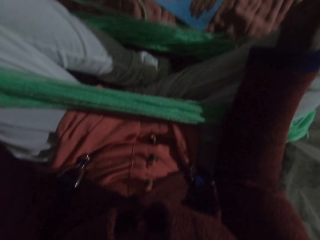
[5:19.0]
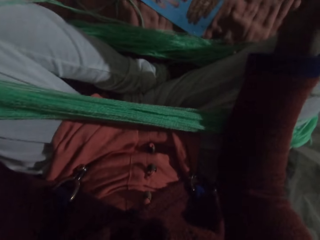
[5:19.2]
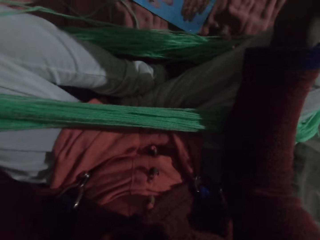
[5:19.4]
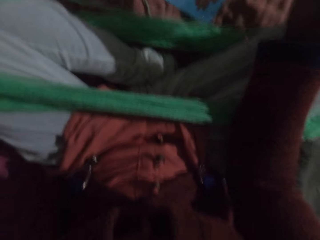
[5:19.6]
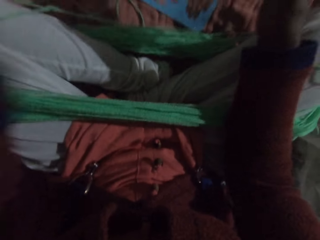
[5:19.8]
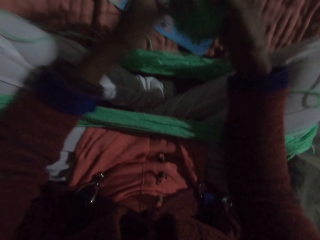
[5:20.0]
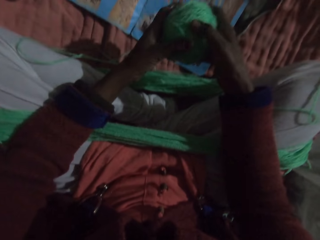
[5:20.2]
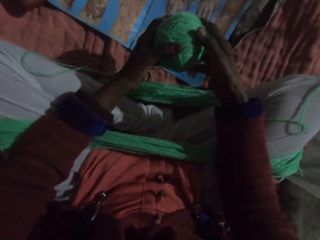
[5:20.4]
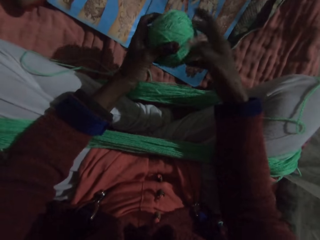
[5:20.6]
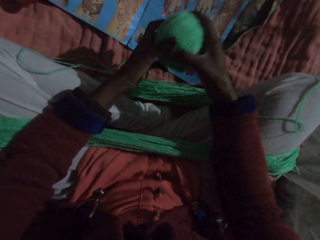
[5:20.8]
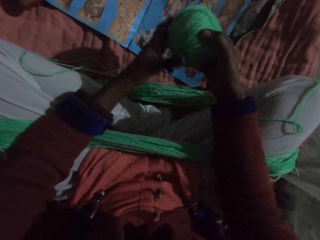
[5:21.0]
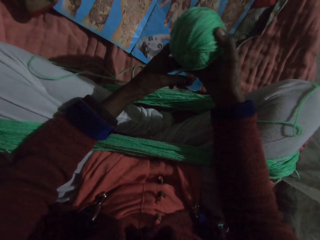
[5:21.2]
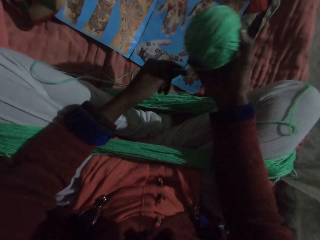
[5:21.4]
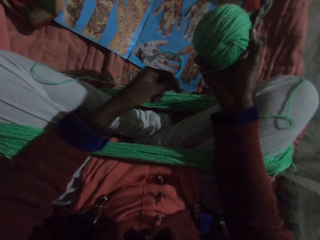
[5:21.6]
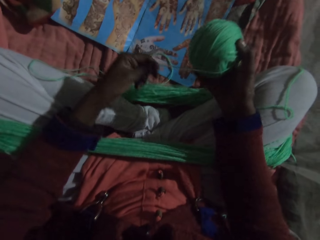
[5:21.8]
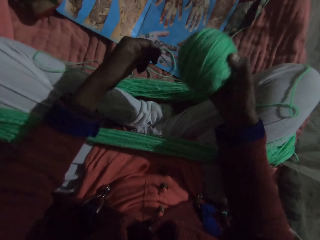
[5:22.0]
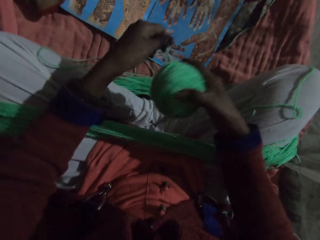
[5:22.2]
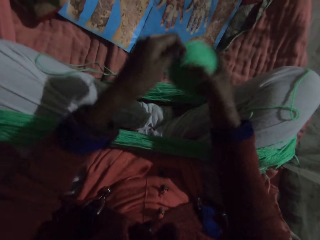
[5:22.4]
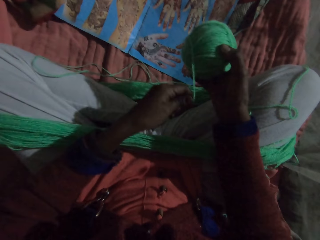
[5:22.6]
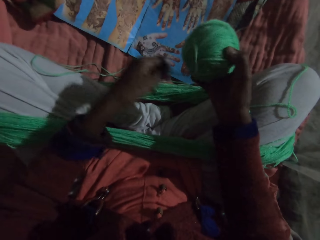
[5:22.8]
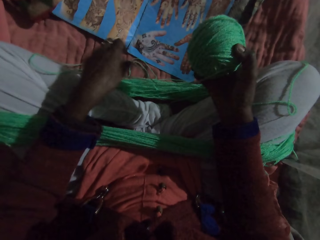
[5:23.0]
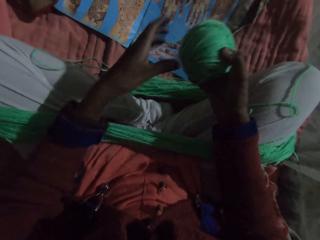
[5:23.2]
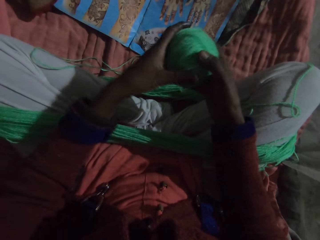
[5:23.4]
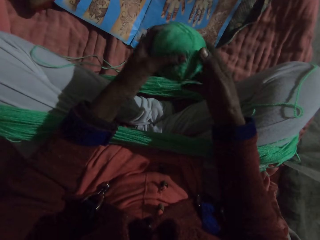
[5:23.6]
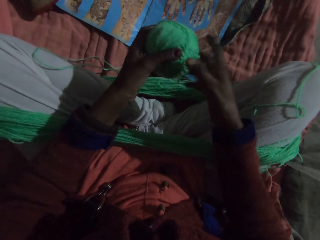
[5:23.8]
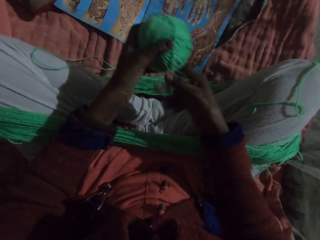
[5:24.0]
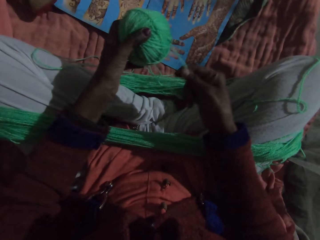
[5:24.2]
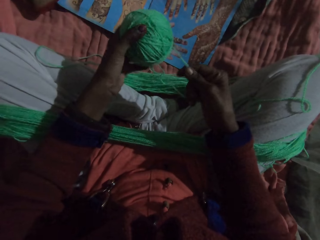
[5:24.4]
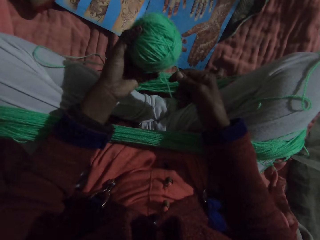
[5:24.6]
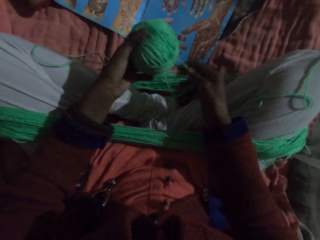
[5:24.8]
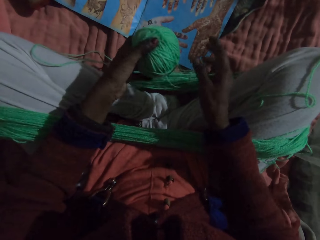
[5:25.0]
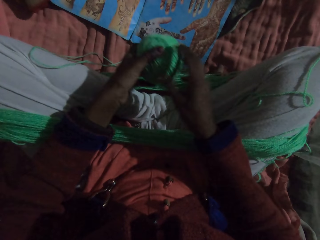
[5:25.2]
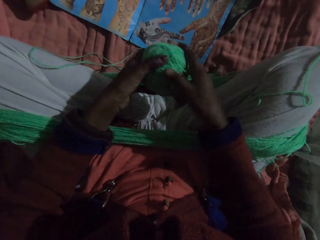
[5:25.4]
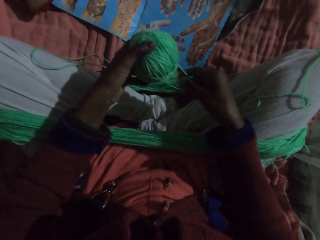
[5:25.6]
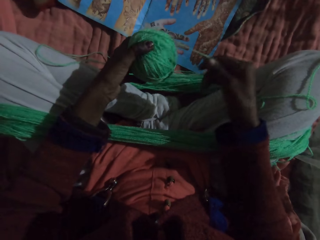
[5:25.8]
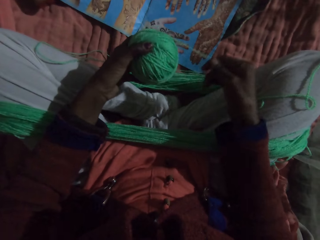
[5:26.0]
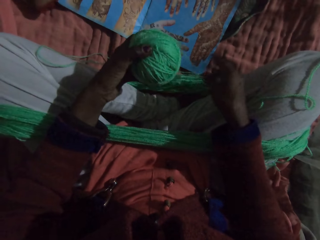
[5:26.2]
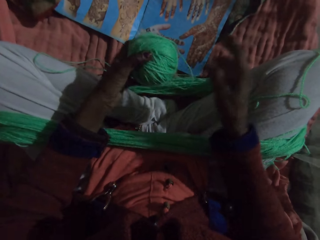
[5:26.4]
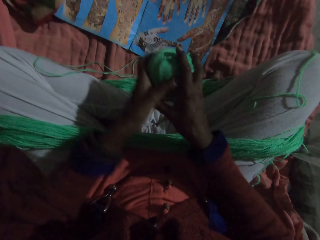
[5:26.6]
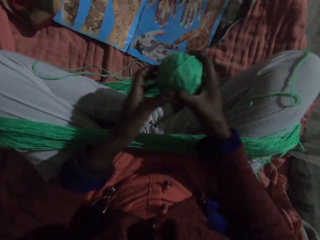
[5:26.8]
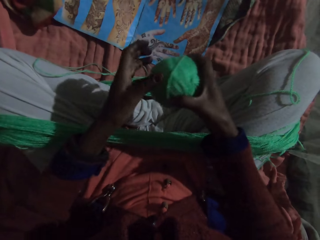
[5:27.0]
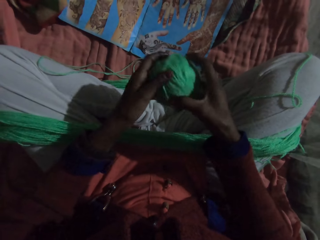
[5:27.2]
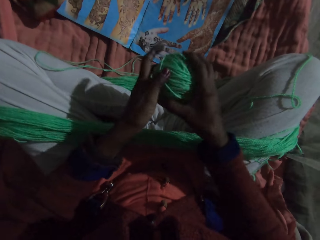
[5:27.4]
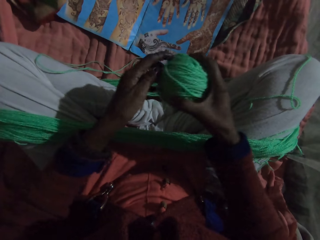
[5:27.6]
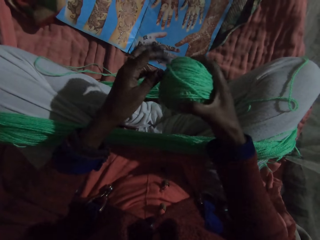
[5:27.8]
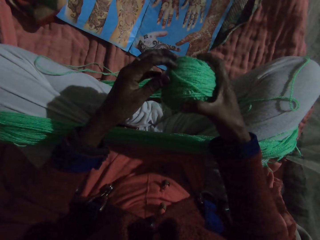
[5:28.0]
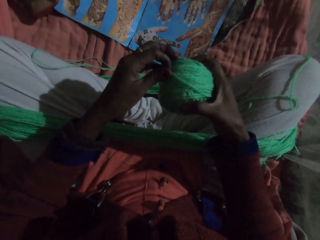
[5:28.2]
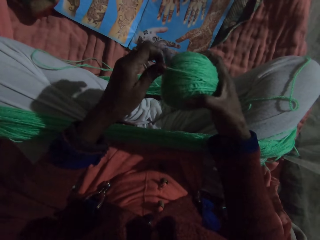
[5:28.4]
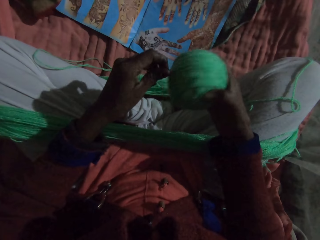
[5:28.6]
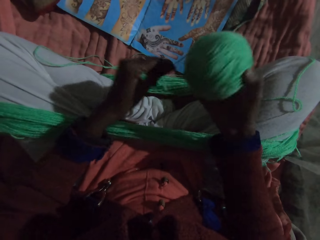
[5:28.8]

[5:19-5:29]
The camera wearer adjusts the thread.

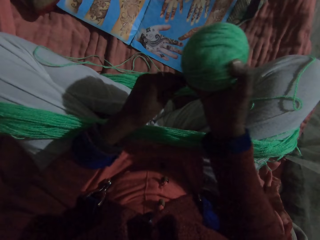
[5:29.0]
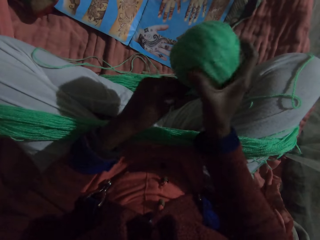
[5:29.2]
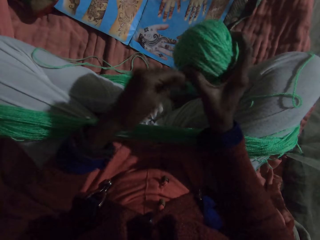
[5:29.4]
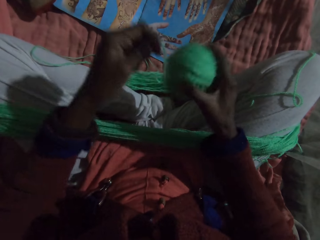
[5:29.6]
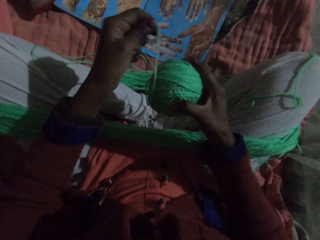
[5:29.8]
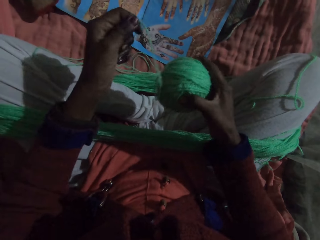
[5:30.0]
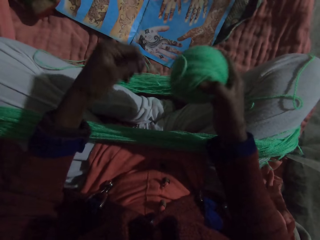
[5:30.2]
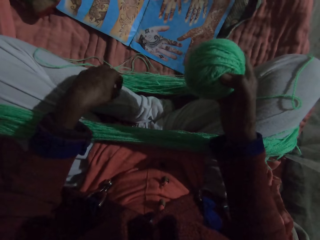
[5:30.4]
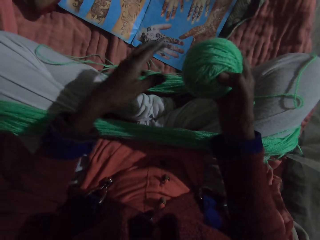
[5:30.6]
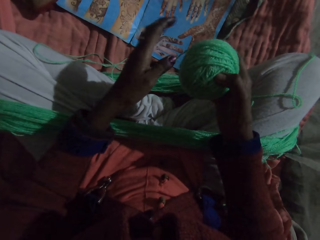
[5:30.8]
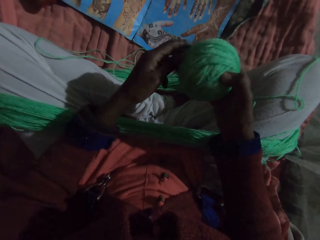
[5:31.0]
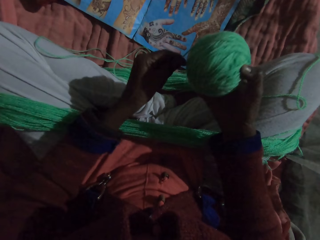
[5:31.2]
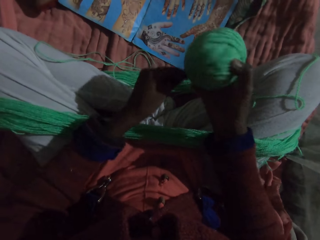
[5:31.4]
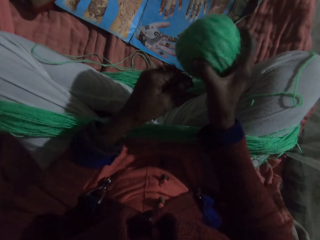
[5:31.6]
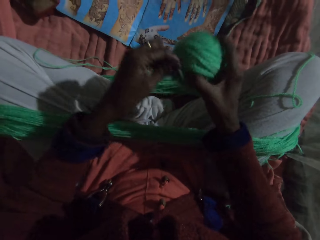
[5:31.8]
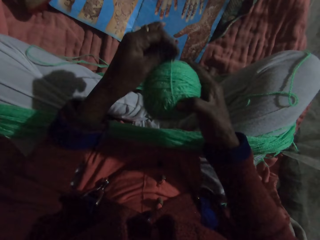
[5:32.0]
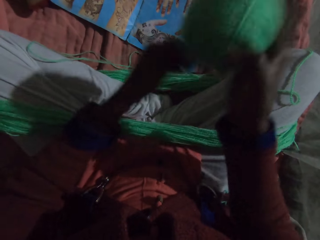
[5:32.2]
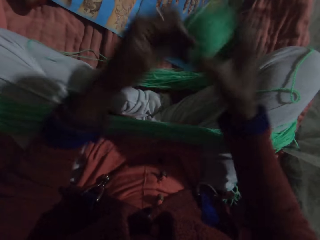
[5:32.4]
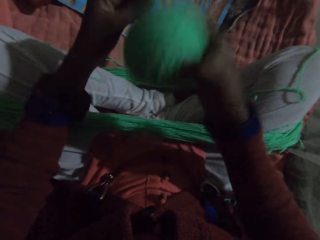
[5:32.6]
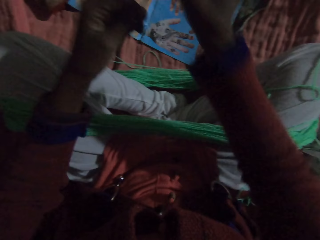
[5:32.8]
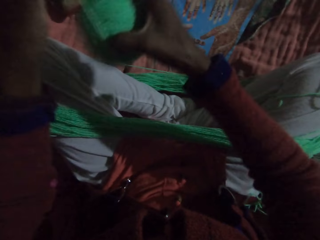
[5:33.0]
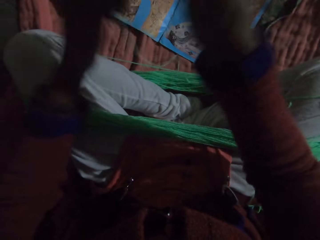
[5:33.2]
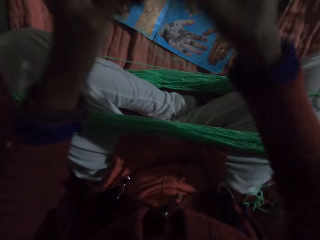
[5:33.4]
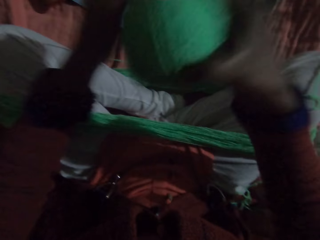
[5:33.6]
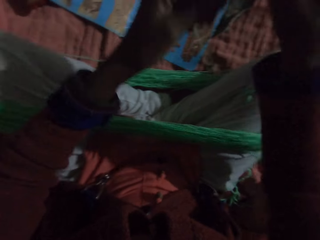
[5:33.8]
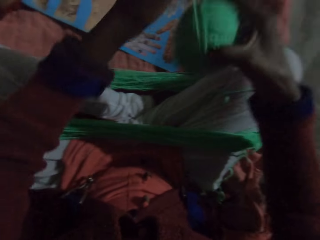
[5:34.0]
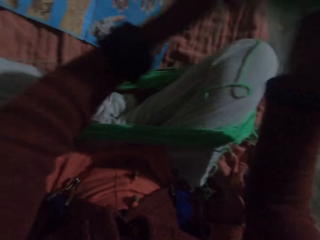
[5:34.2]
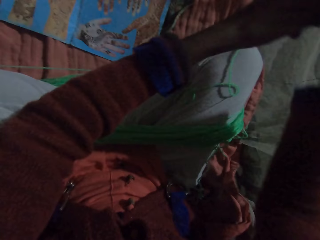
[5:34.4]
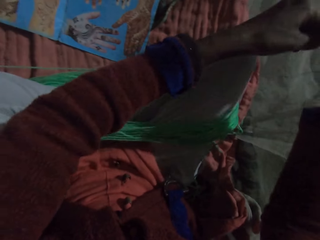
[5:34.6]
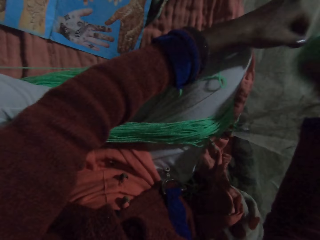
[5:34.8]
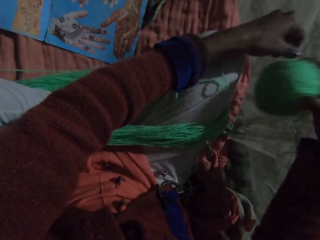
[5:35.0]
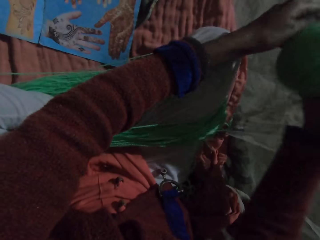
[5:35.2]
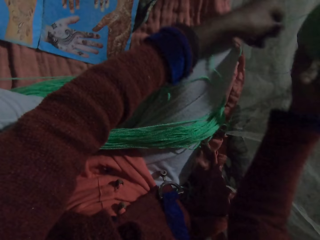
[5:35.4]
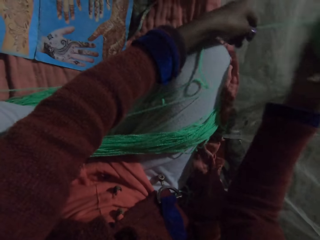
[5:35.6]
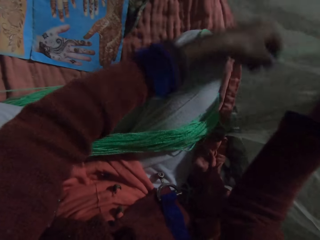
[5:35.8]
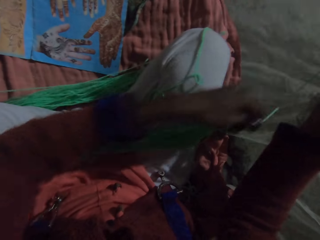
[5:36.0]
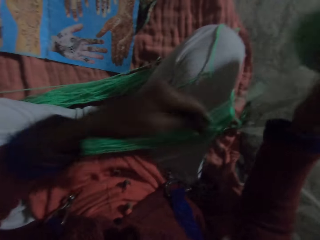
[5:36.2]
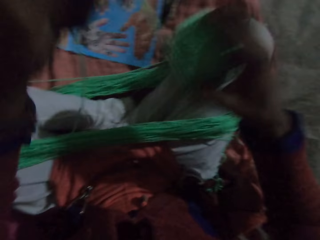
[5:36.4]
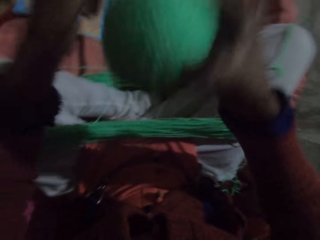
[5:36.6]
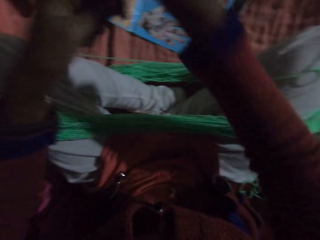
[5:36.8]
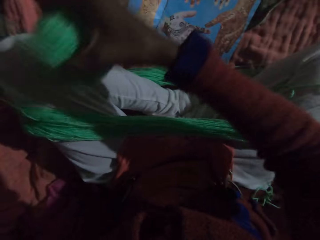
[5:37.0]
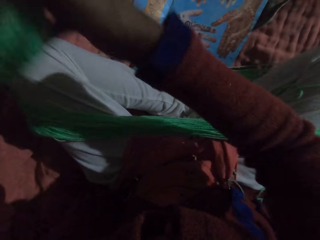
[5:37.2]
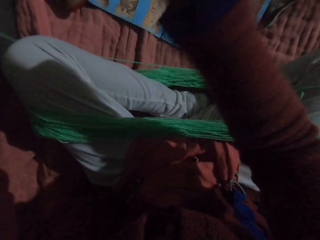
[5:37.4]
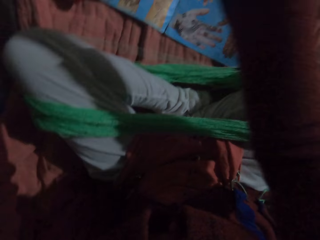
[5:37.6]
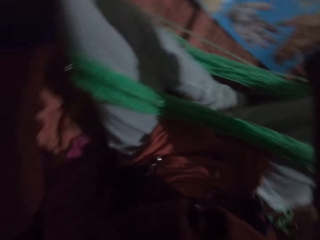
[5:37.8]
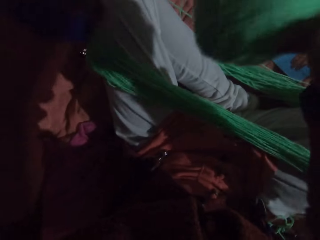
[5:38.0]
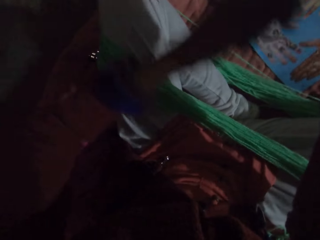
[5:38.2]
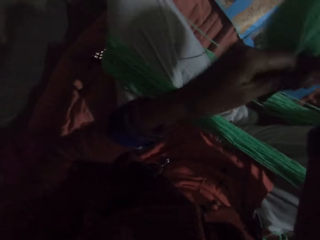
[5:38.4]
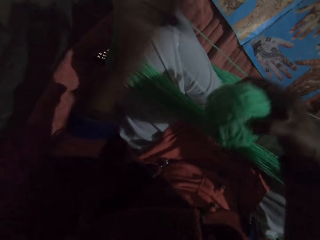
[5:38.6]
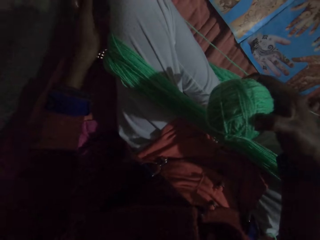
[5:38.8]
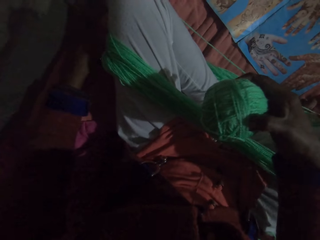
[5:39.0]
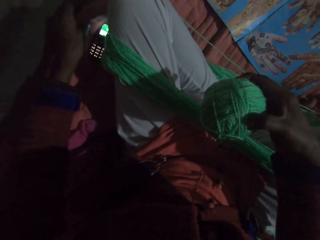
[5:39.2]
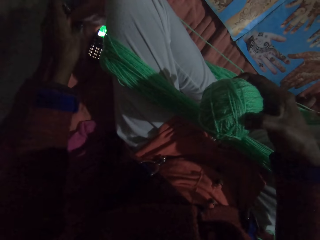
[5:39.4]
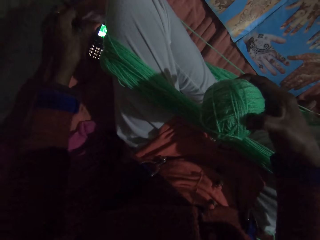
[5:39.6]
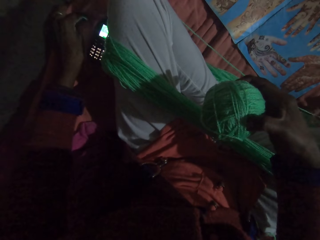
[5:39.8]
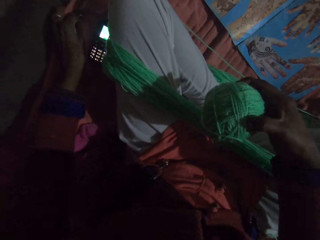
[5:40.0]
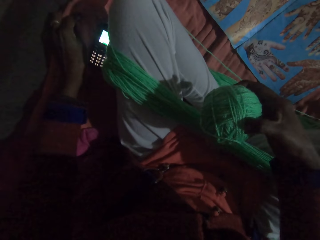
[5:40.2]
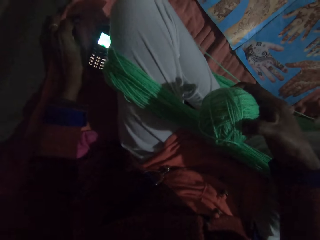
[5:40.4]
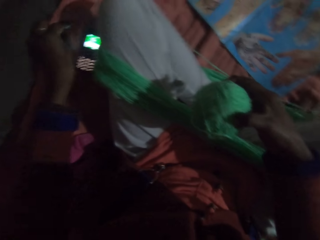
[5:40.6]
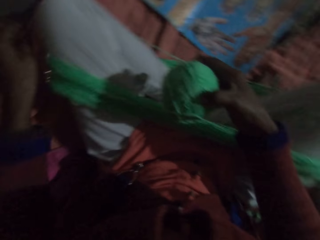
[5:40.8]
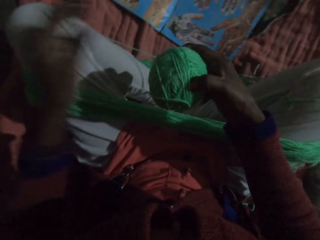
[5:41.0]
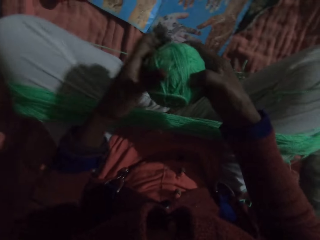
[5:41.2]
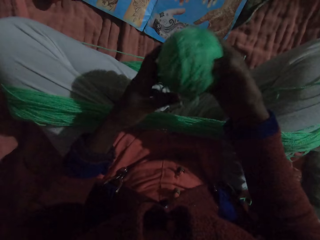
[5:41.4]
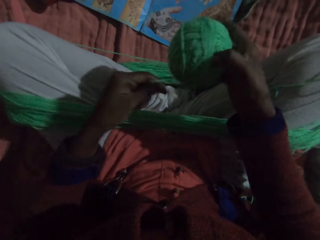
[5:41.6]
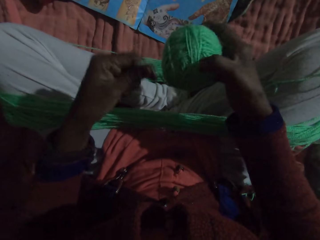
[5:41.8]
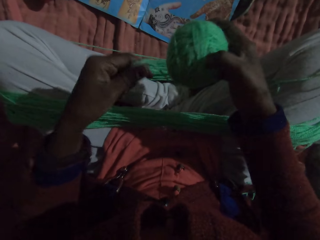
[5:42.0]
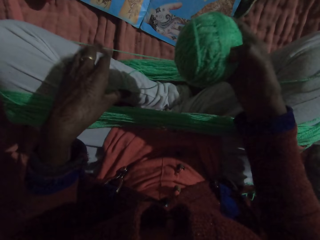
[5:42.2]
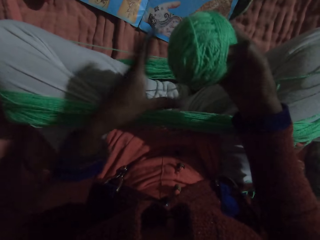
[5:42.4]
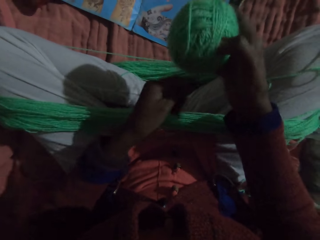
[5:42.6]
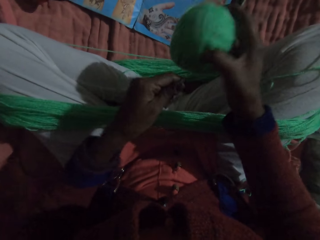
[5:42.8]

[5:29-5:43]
The camera wearer rolls the yarn with her hands. She folds the thread. She touches a phone on the floor with her left hand. She looks at the phone. She rolls the yarn with her hands.
